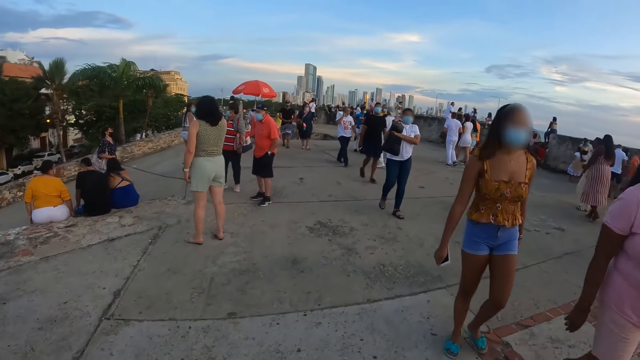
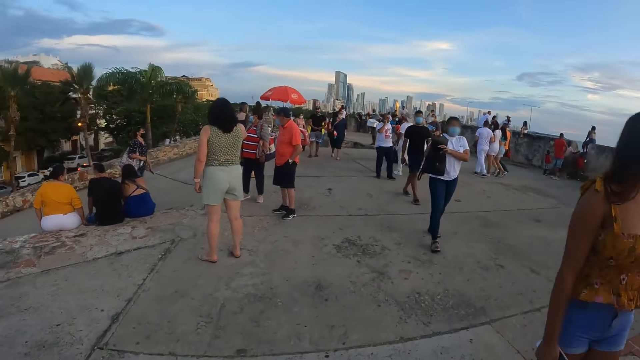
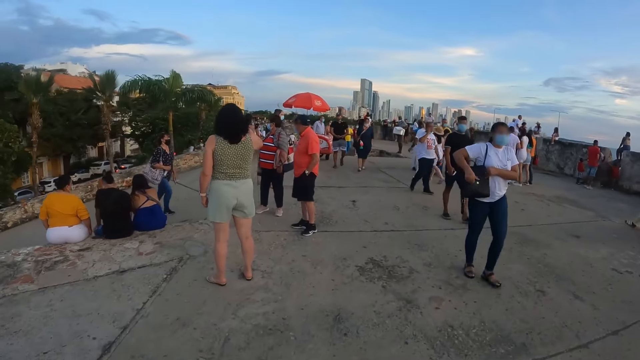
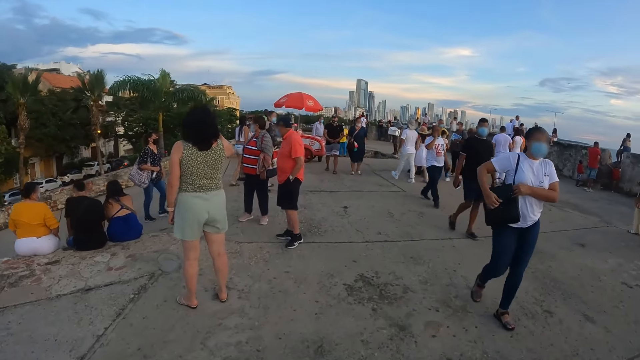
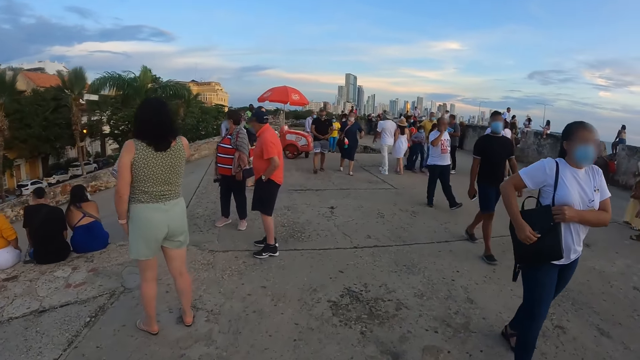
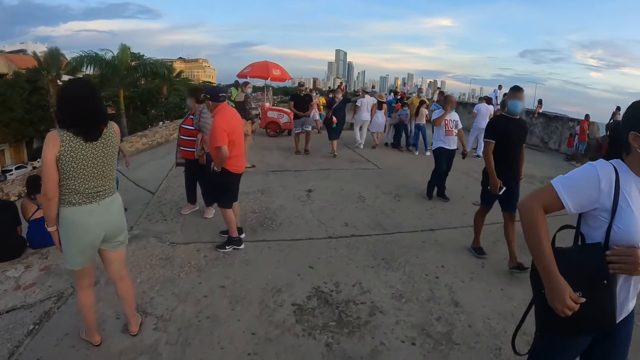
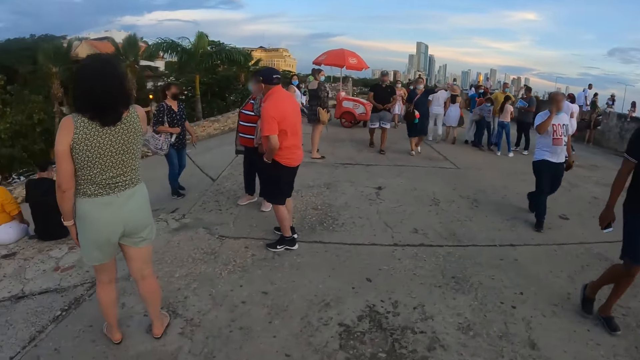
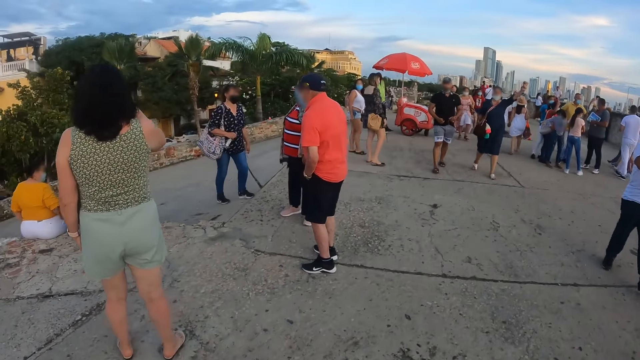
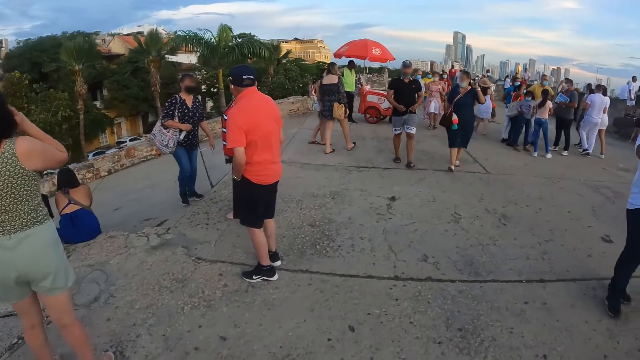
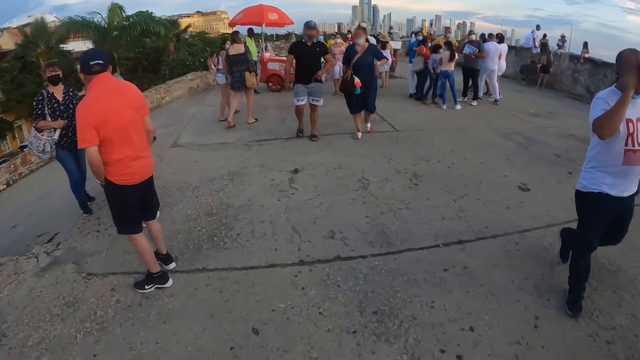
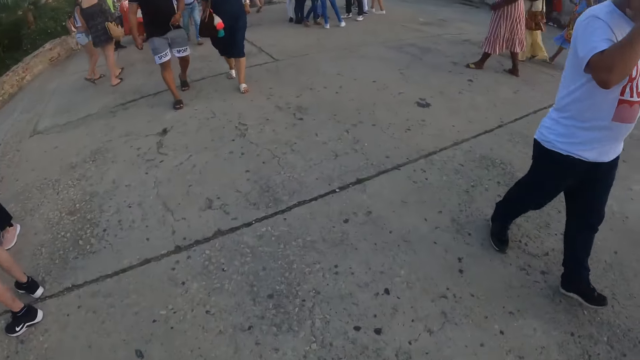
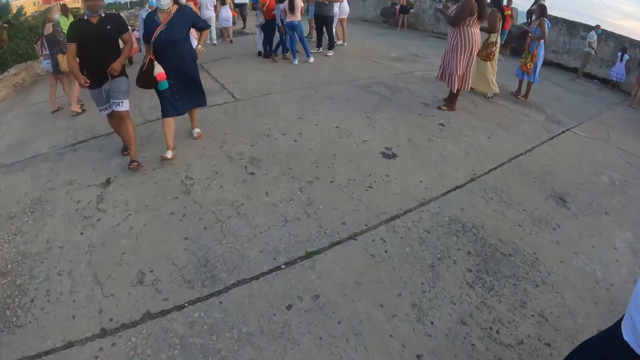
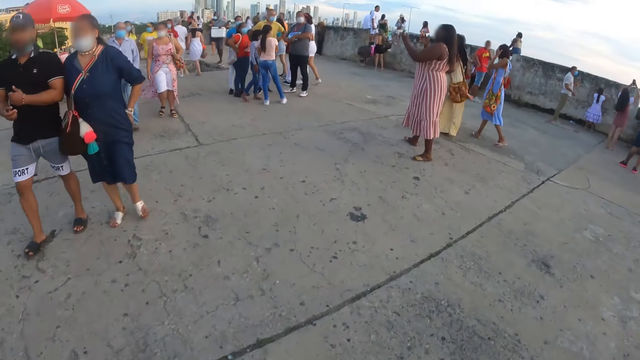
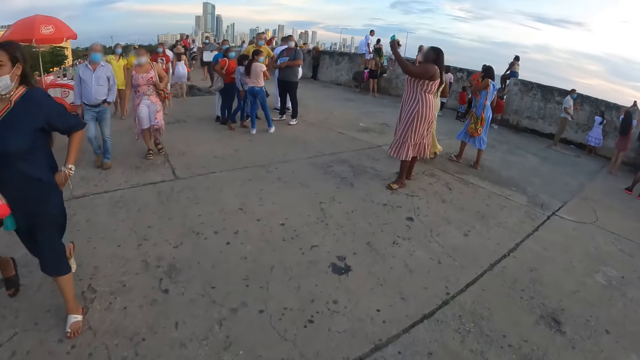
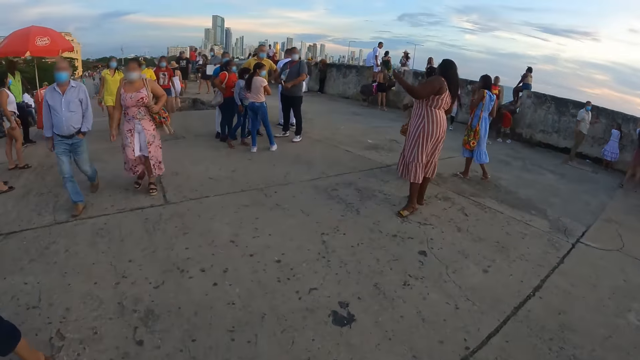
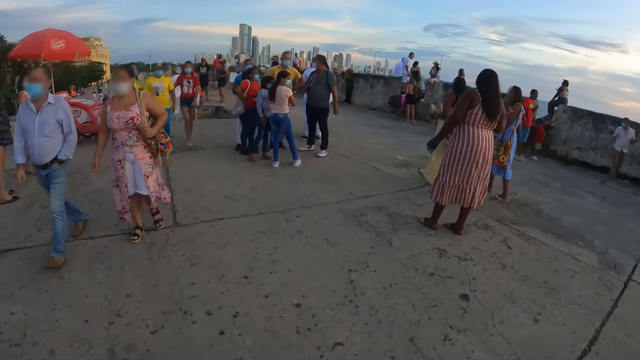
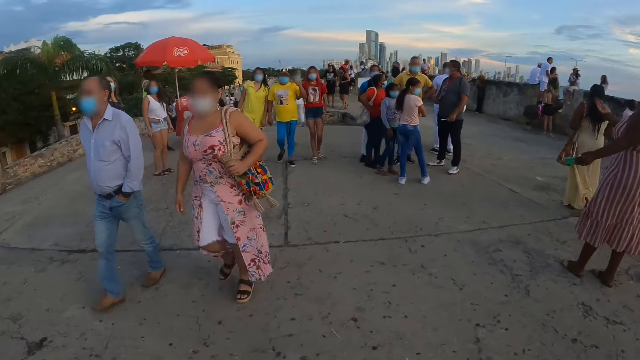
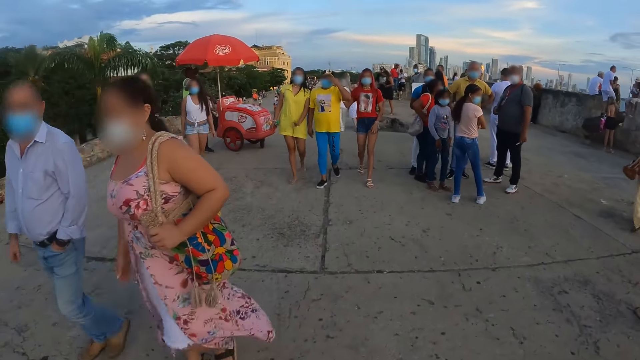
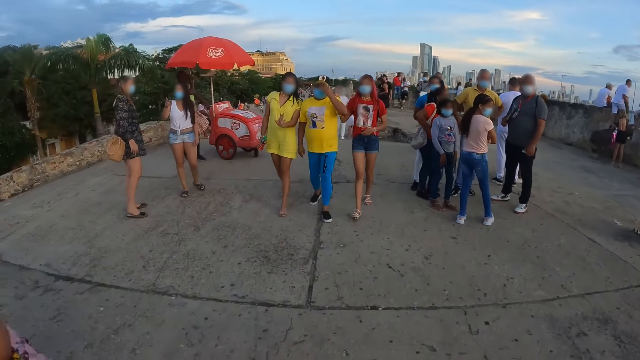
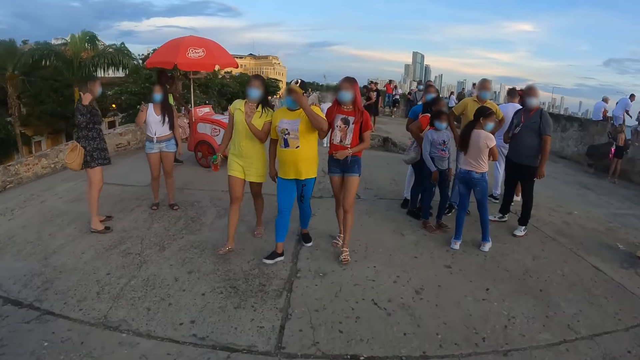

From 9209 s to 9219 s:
The camera wearer walks along the road. They turn round.

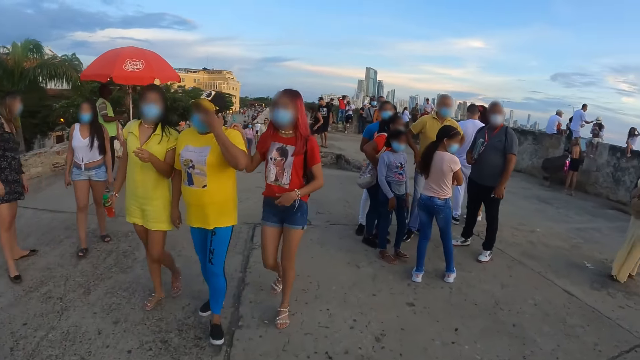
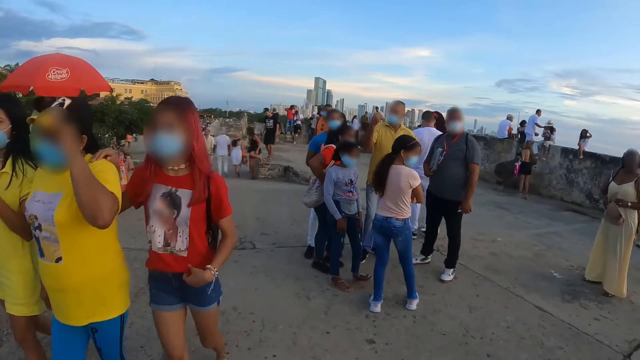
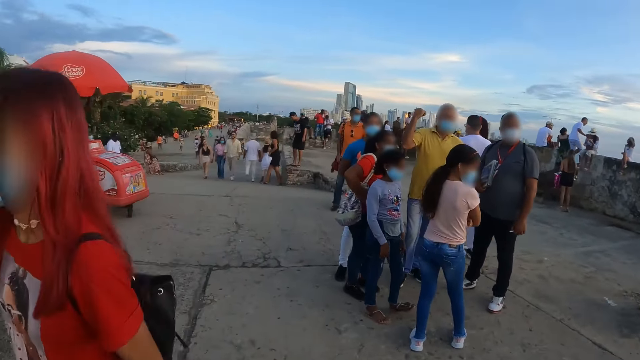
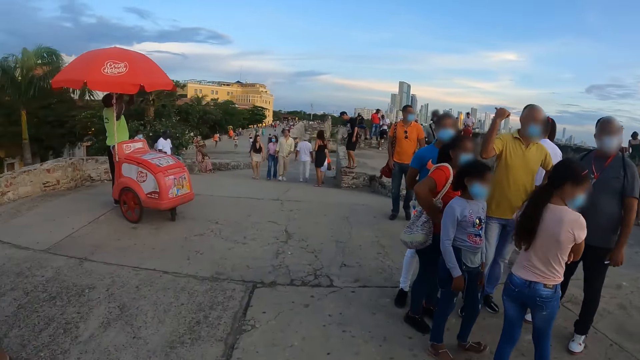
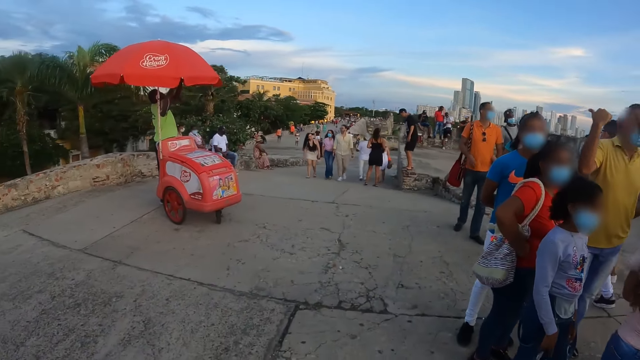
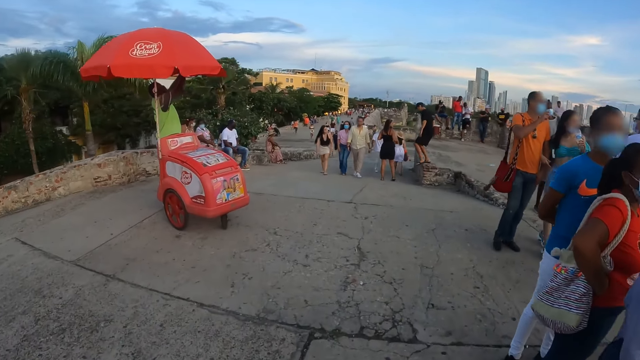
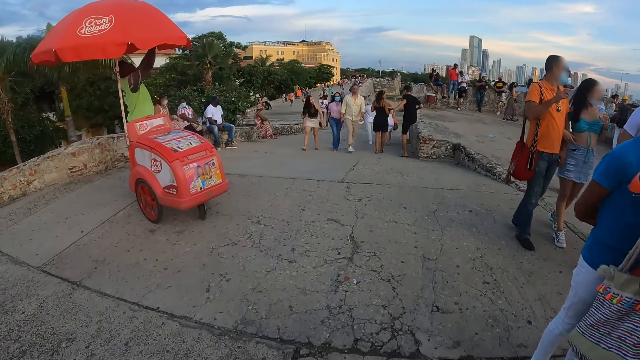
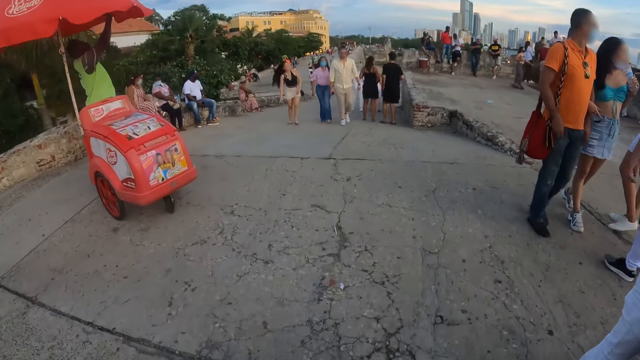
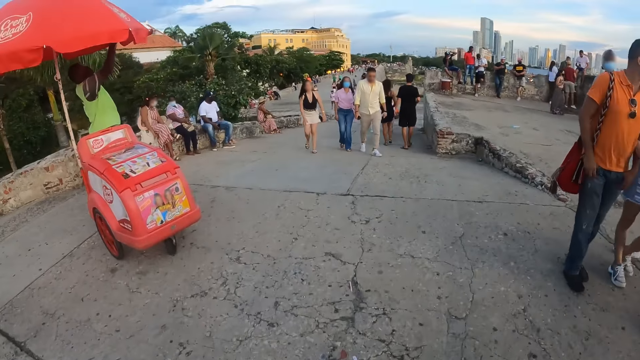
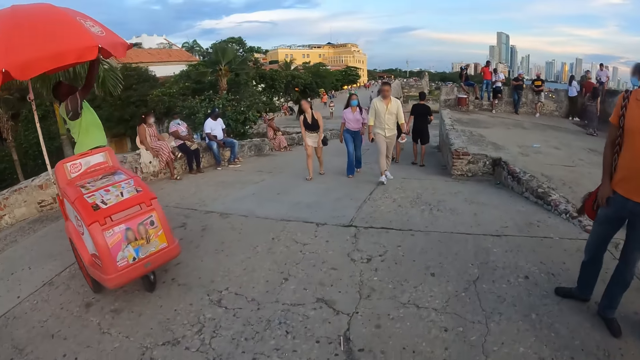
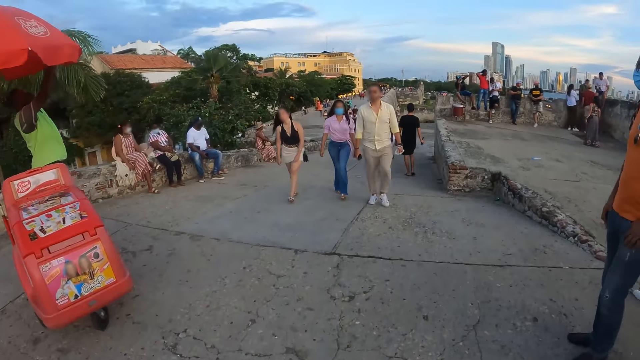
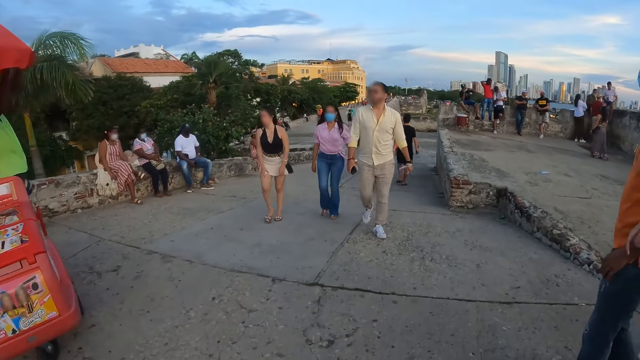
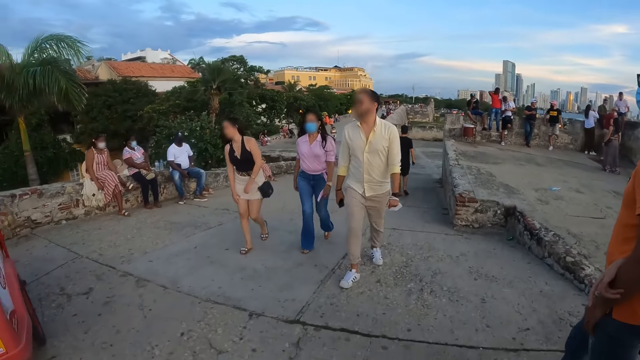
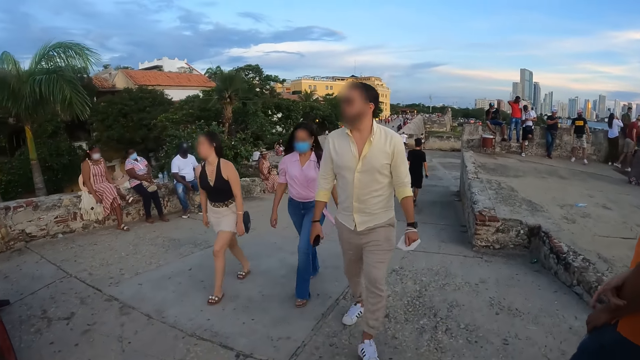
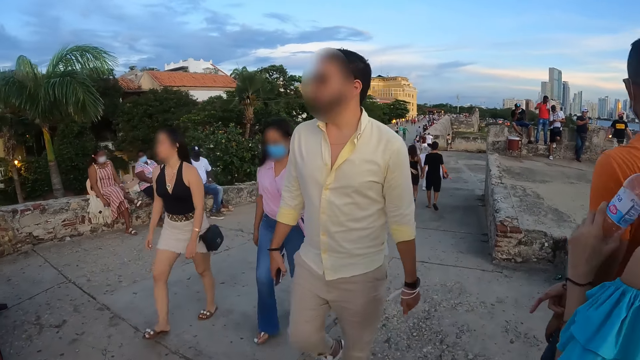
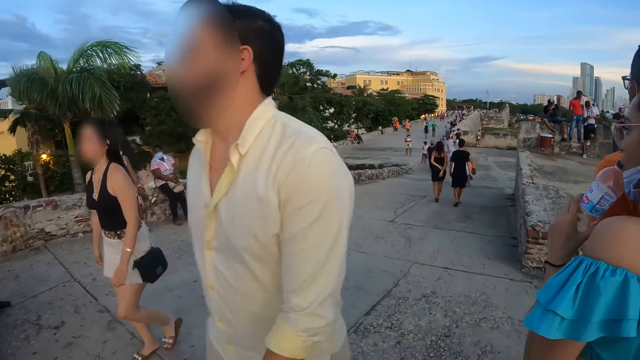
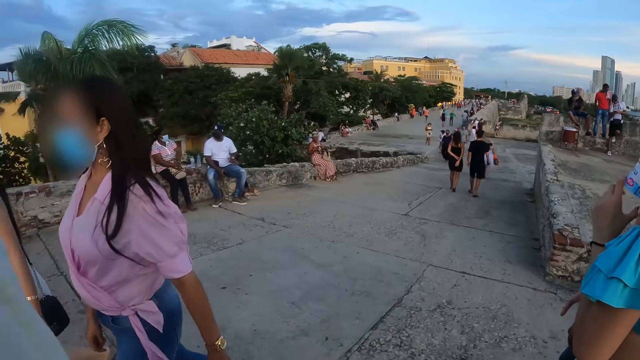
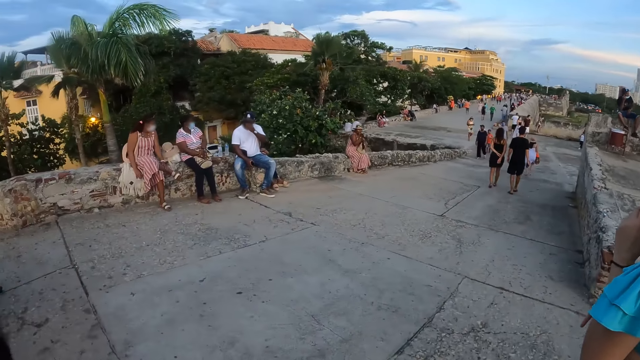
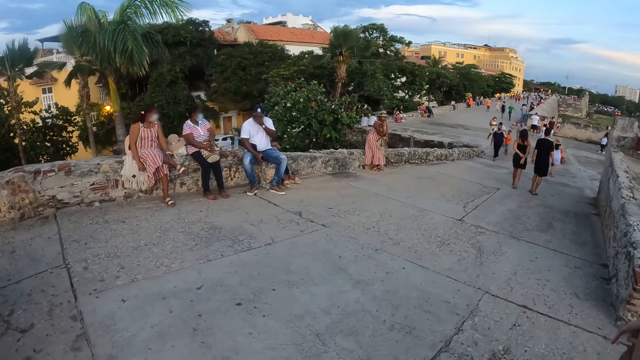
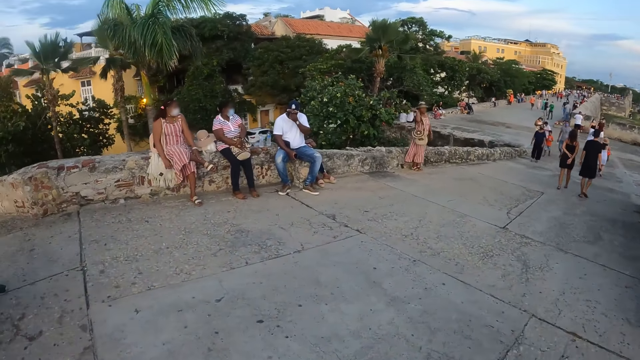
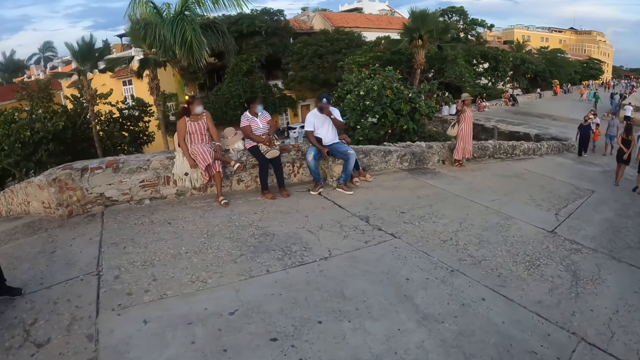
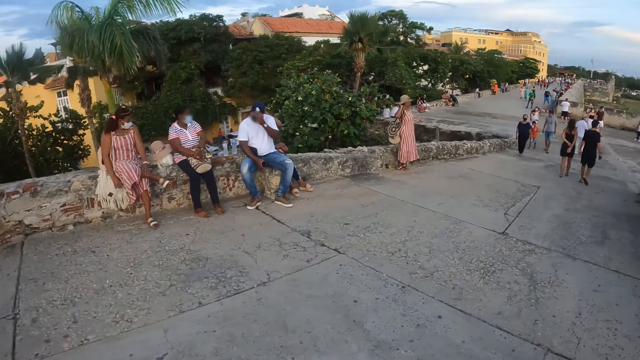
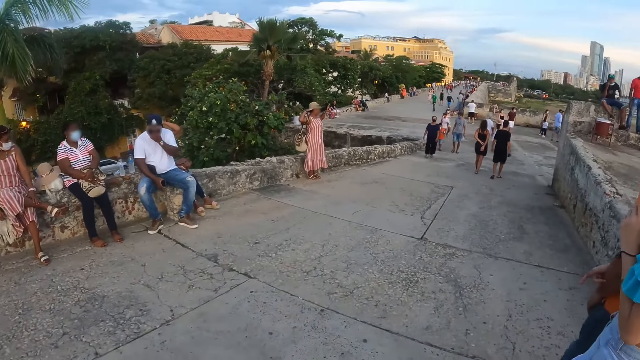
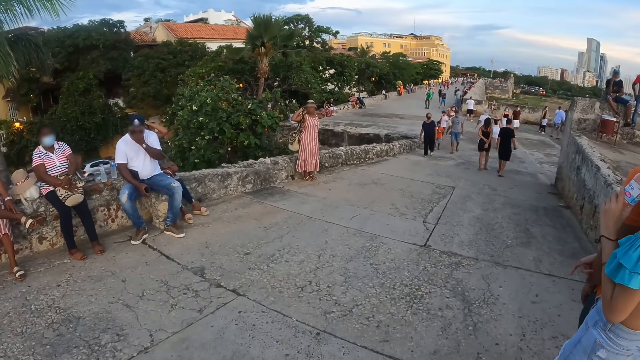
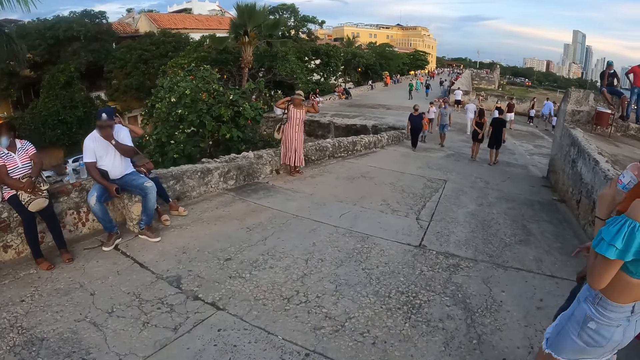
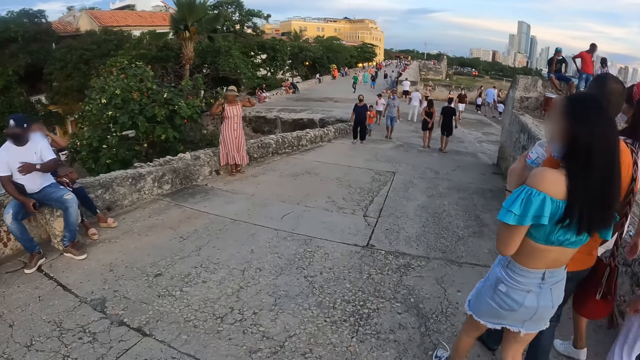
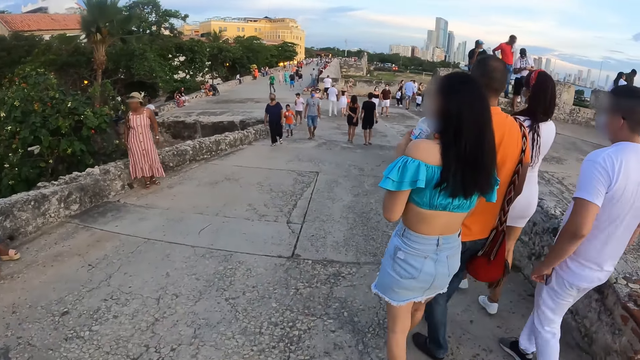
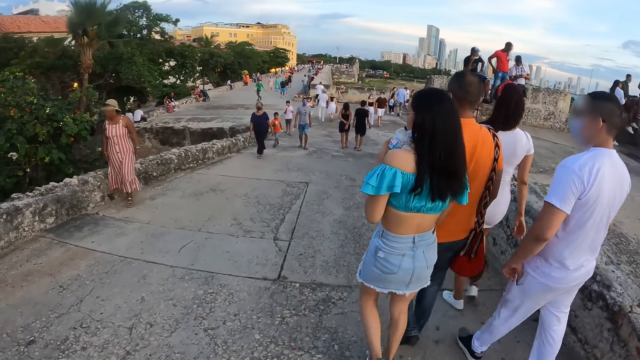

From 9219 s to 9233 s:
A person interacts with friends. The camera wearer walks along the road.
